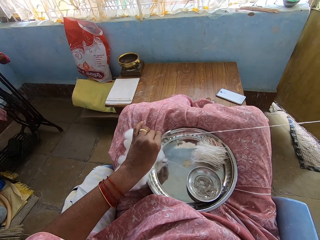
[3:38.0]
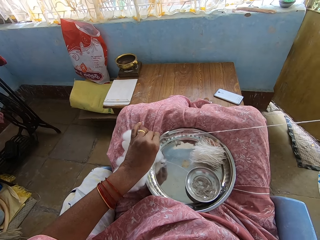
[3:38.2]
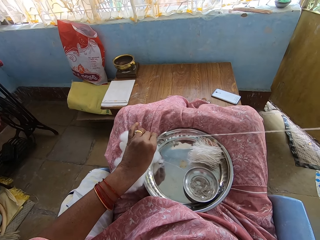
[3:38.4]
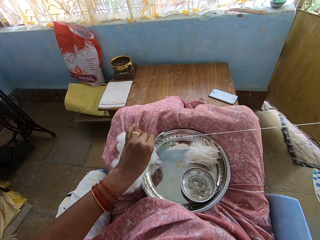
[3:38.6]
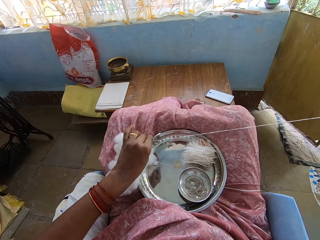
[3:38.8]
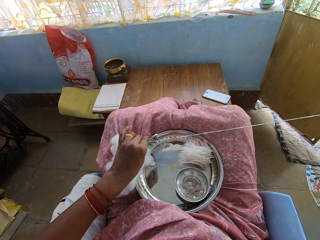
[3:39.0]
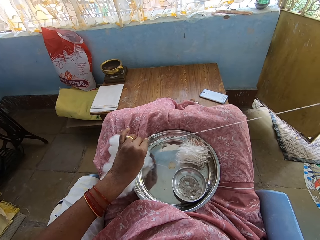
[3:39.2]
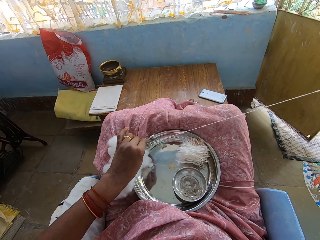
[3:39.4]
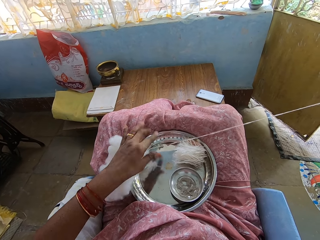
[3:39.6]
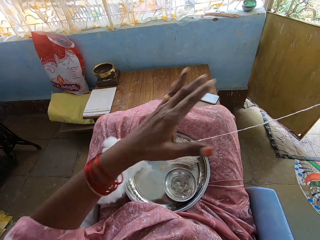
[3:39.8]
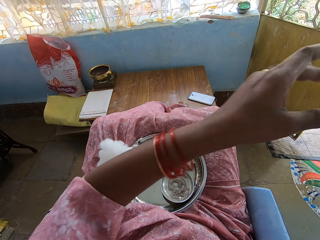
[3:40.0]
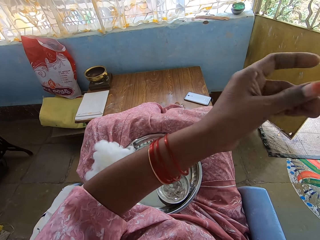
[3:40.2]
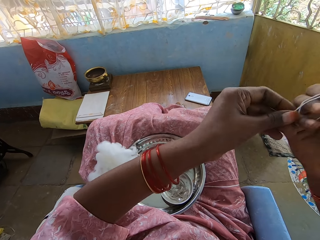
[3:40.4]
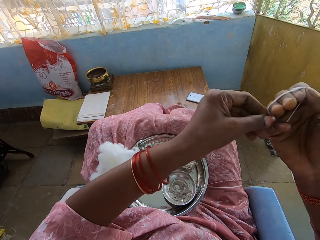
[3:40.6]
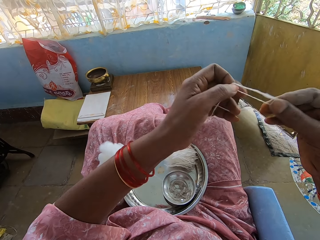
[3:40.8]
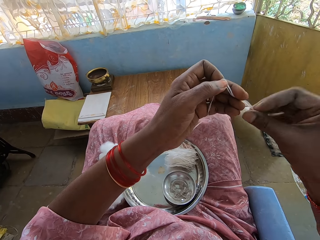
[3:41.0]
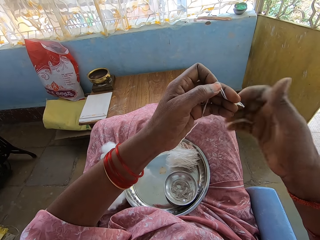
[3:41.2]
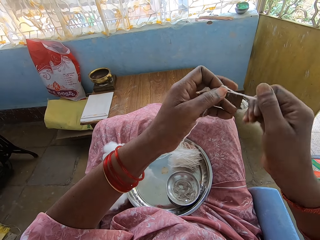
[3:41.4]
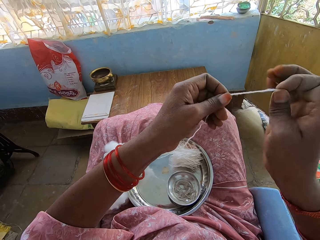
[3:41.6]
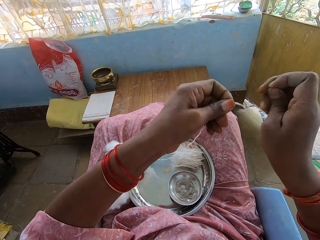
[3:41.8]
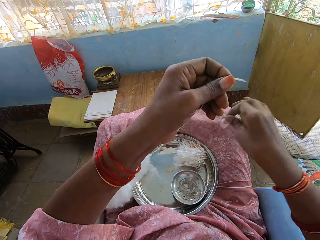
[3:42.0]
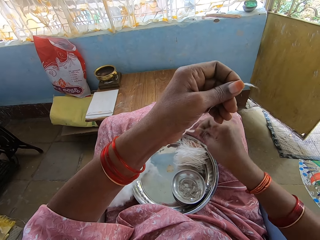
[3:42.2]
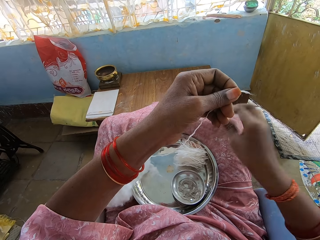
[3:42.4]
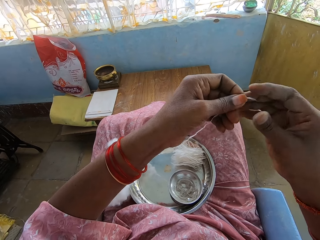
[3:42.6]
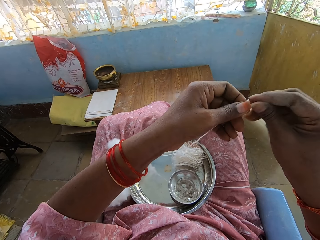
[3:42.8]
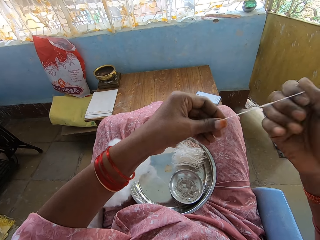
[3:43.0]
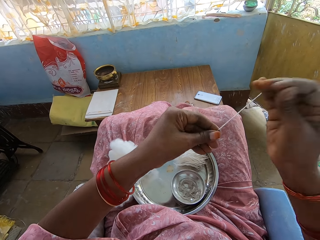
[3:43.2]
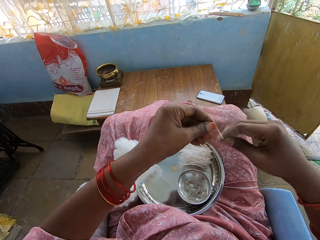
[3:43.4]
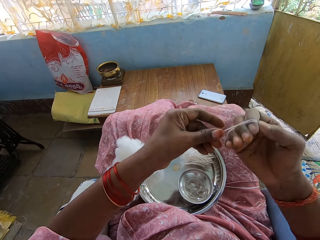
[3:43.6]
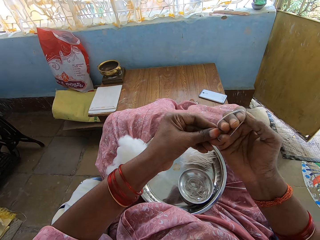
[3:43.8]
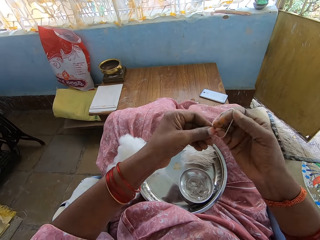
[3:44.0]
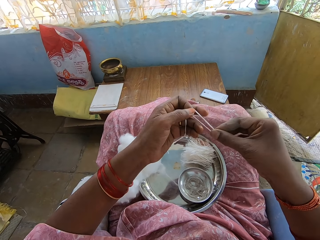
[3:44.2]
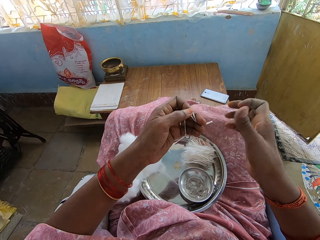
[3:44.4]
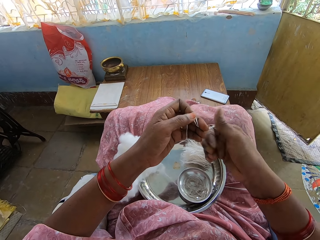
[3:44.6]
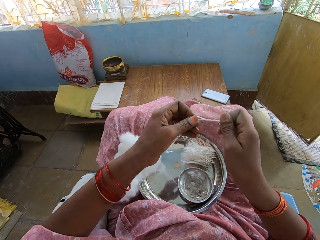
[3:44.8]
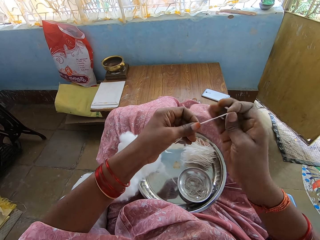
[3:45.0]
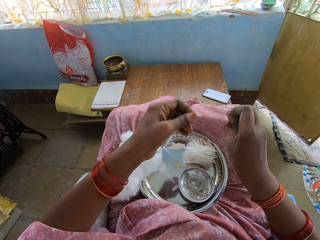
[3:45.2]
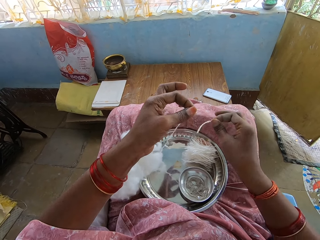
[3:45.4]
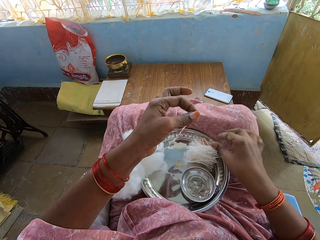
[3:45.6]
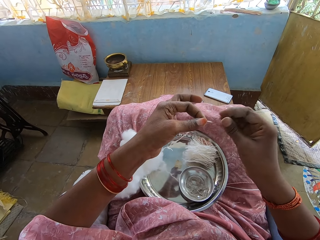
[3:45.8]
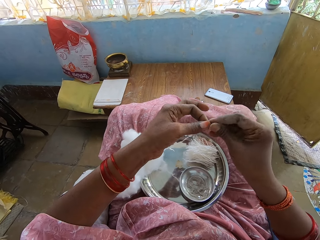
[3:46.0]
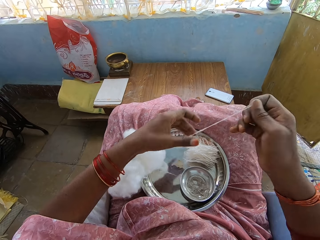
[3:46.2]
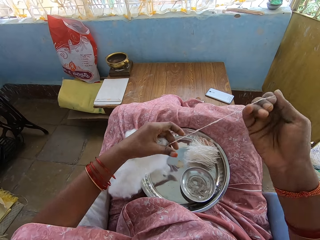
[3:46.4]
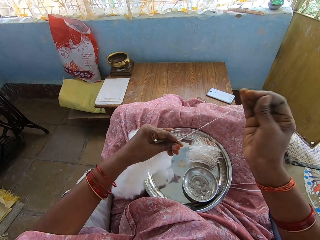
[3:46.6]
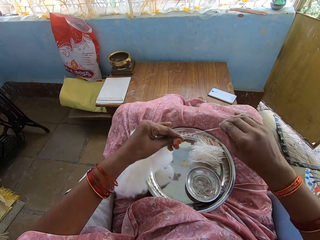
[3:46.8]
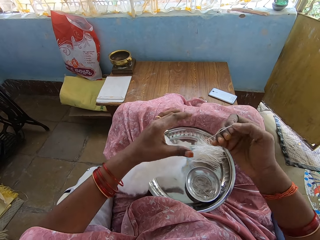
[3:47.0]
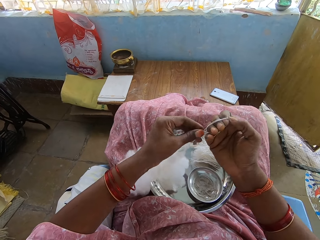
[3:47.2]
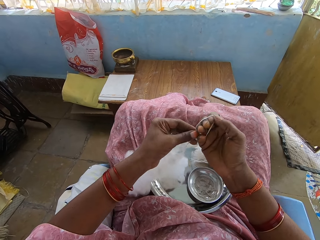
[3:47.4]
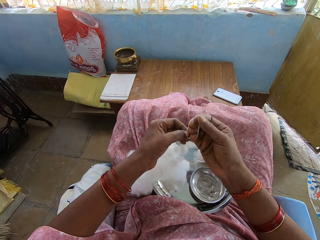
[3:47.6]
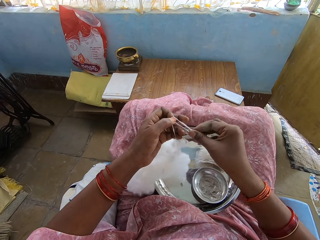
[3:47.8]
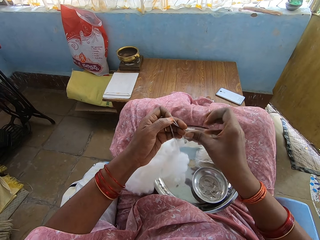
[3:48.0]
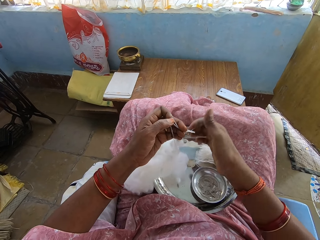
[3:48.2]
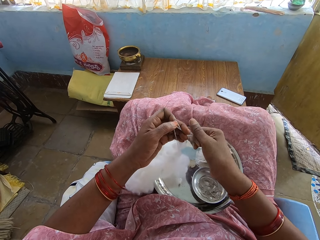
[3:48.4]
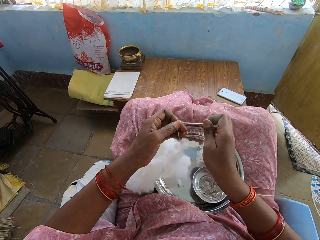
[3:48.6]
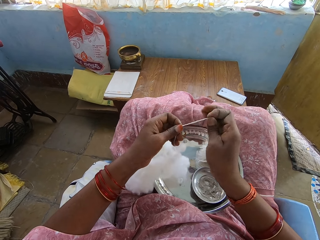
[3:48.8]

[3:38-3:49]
The camera wearer folds a thread or cotton wool, twists the thread, cuts the cotton wool, puts the thread on a tray, pulls out the cotton wool and folds the thread. They cut the cotton wool, twist the thread, put the thread on the tray, pull out the cotton wool and fold the thread.

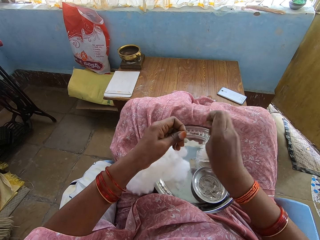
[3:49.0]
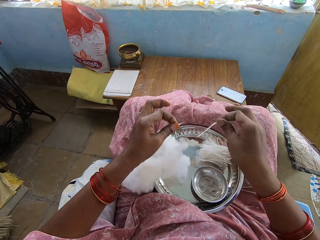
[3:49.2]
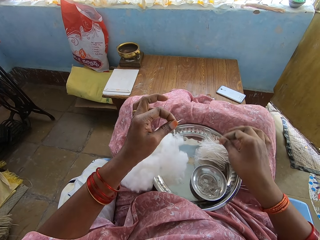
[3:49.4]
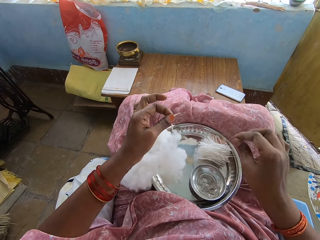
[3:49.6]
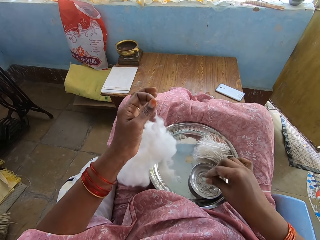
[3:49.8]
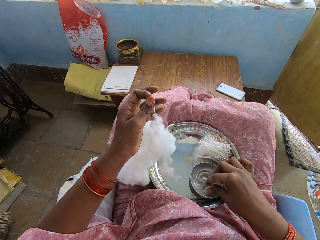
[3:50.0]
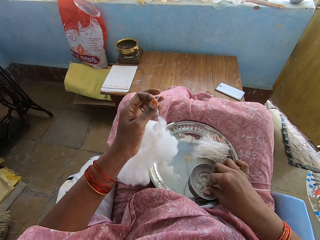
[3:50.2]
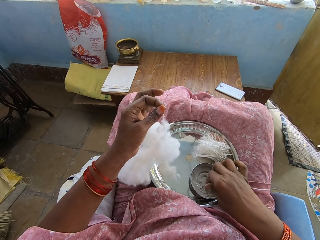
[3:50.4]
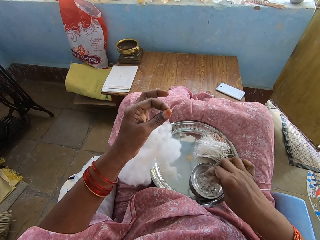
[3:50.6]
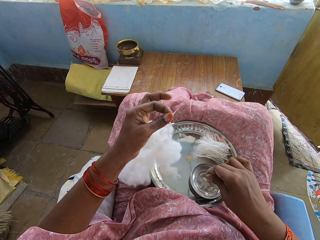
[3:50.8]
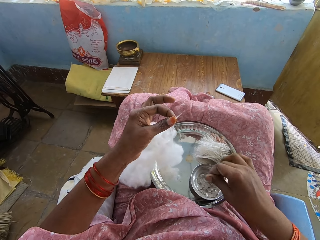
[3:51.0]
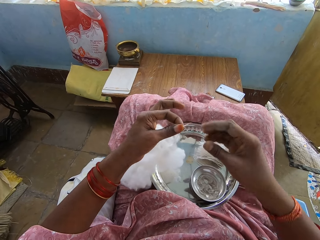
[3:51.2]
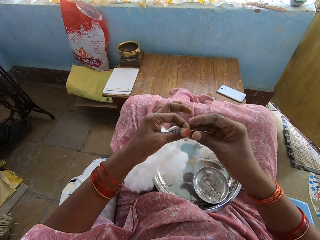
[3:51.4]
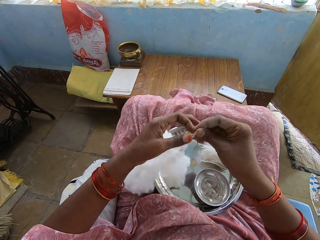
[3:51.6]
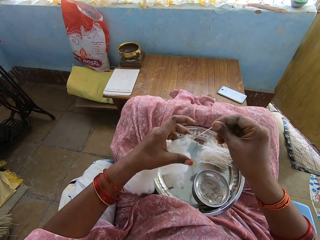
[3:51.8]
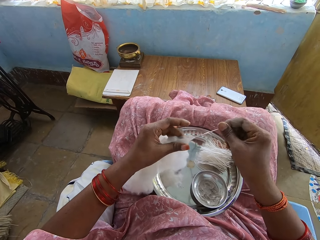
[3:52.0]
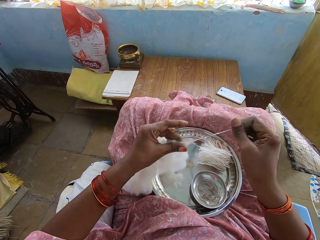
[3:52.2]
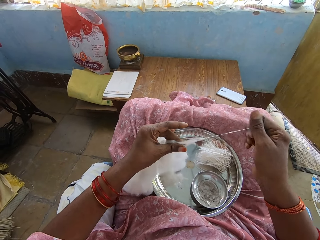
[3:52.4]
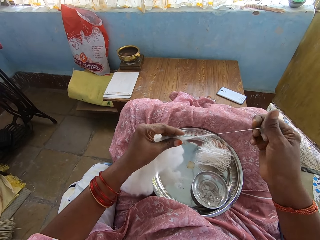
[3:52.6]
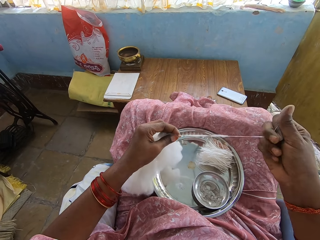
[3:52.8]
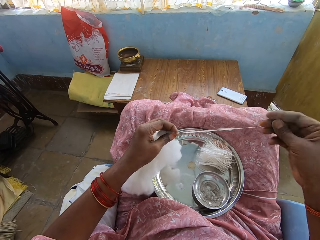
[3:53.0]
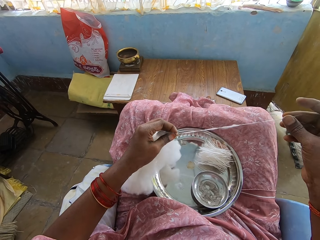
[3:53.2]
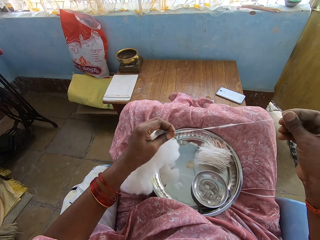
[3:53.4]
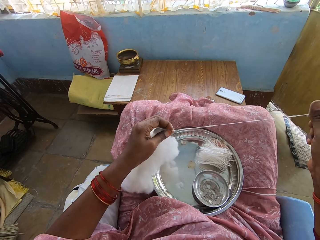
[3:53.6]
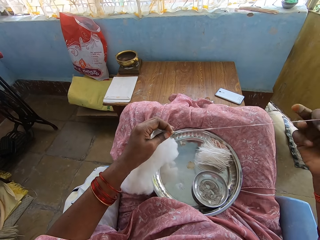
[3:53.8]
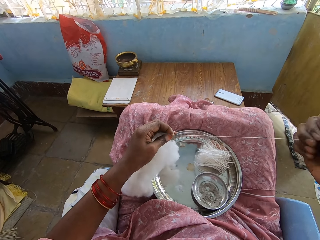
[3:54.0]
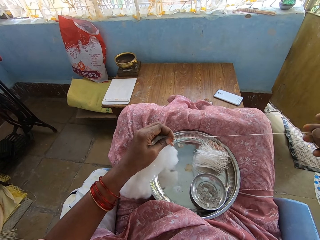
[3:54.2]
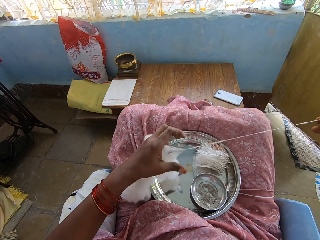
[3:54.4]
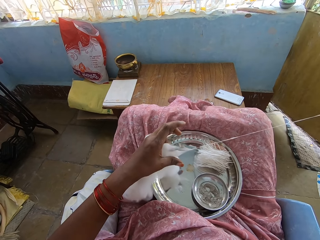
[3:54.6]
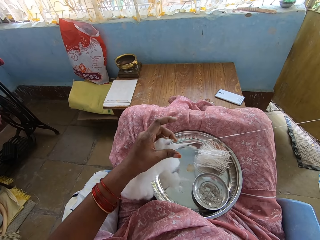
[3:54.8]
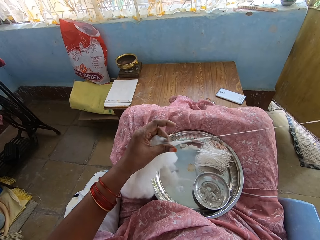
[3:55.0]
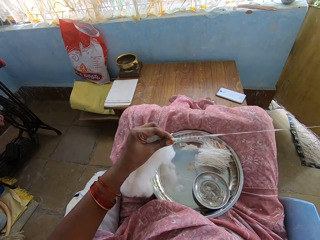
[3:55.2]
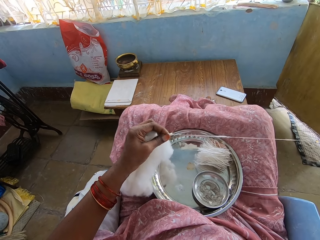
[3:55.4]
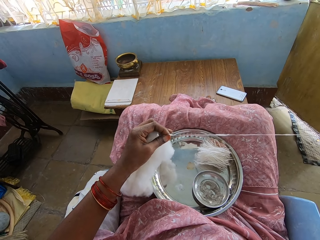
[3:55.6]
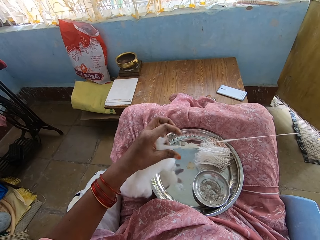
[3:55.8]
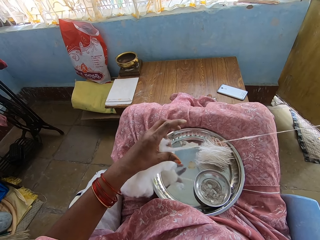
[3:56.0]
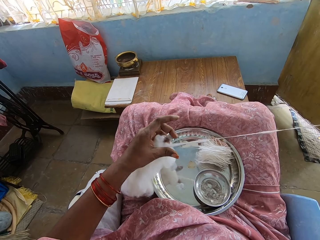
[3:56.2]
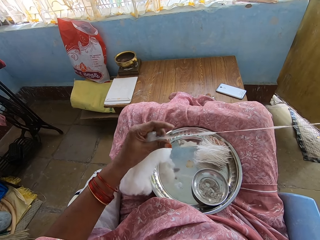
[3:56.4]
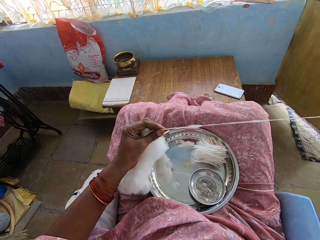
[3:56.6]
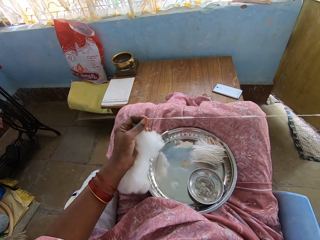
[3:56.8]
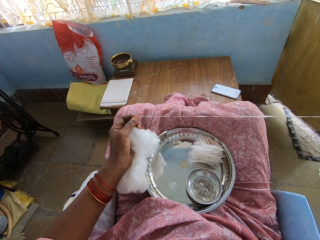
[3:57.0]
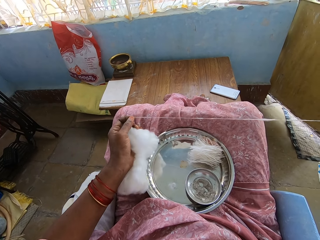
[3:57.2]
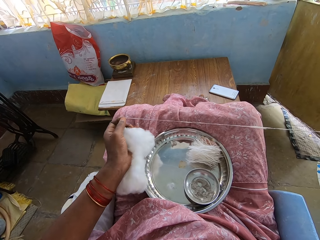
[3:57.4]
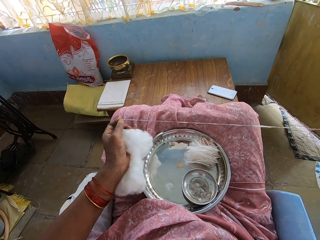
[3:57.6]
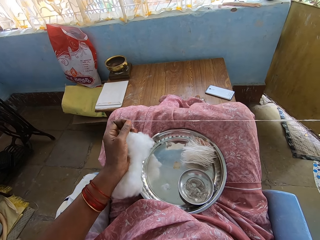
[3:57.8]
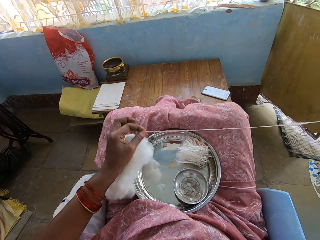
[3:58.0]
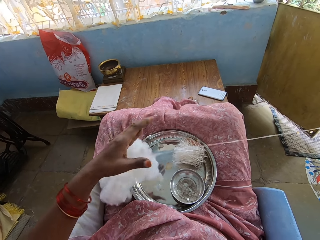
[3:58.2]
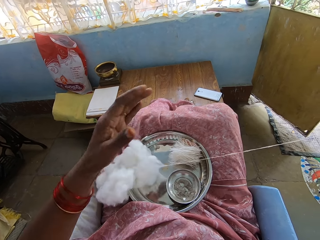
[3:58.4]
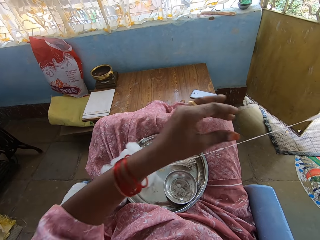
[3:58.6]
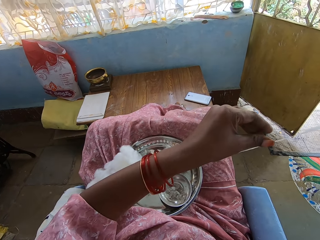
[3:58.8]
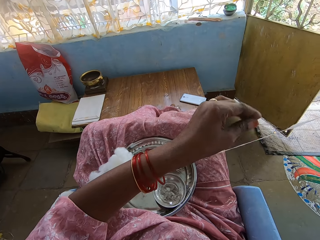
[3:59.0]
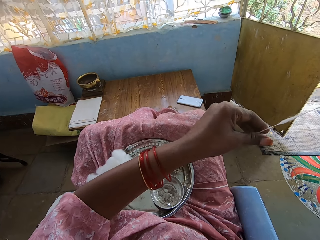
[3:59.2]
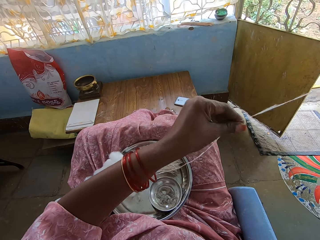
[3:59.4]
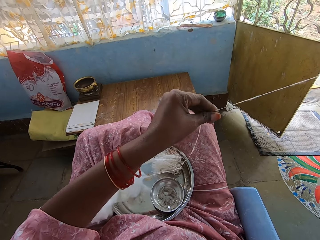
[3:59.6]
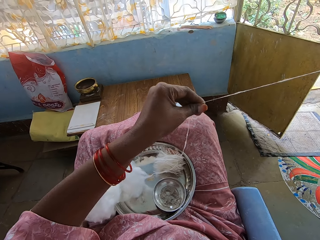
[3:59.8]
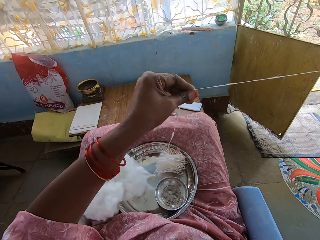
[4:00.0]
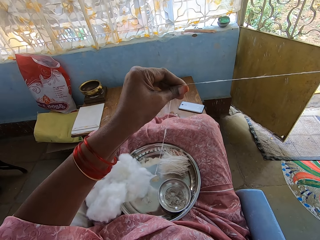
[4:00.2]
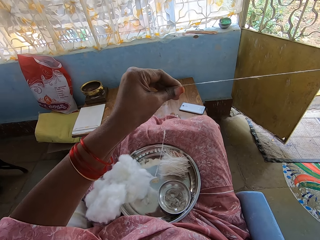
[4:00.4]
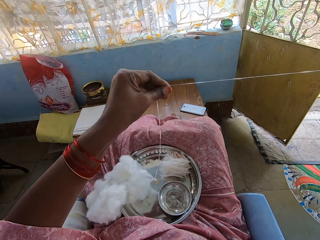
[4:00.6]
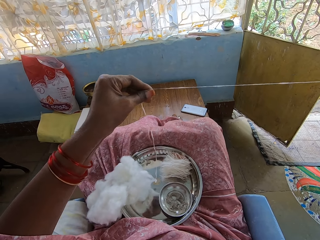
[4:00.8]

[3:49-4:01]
The camera wearer cuts the cotton wool or thread, twists the thread and puts the thread on a tray. They dip the finger into the water in the bowl, pick ash and pull out the cotton wool.
